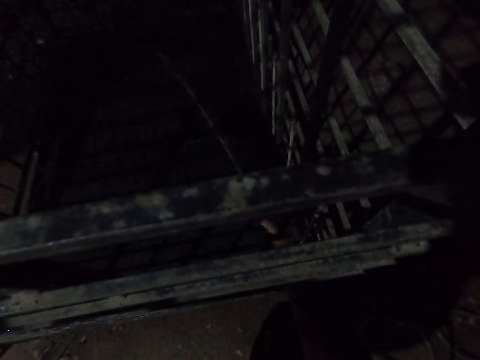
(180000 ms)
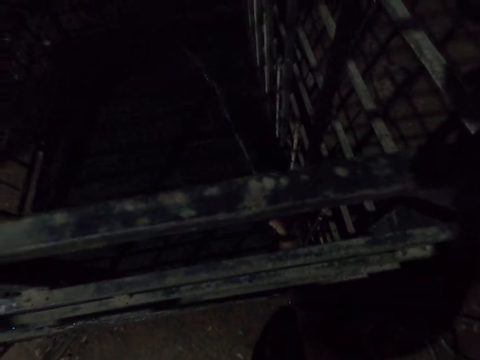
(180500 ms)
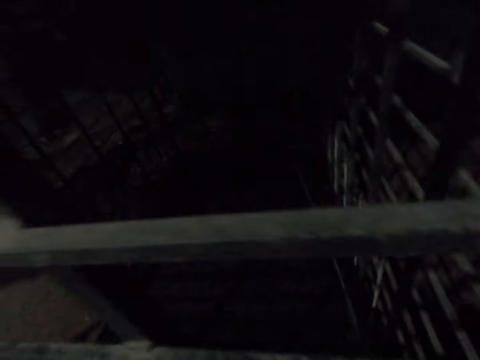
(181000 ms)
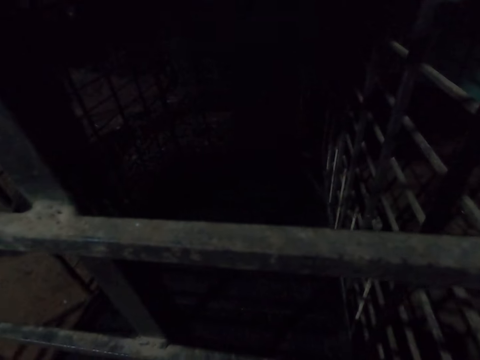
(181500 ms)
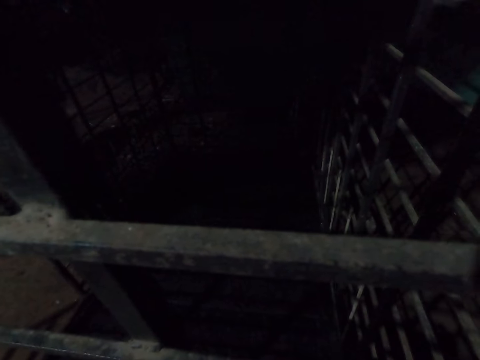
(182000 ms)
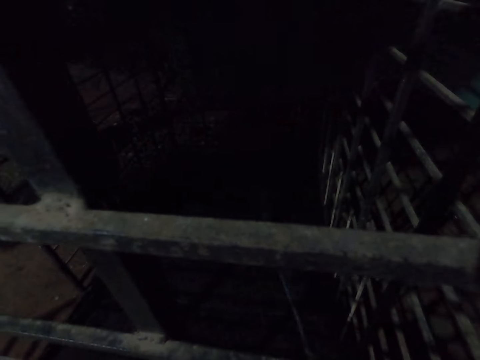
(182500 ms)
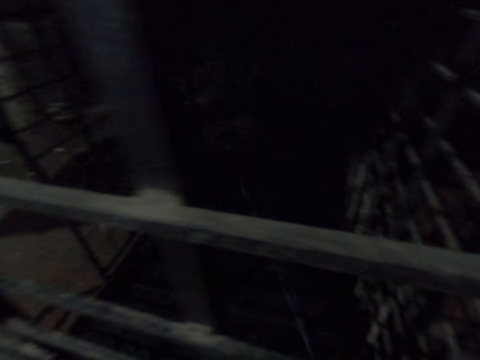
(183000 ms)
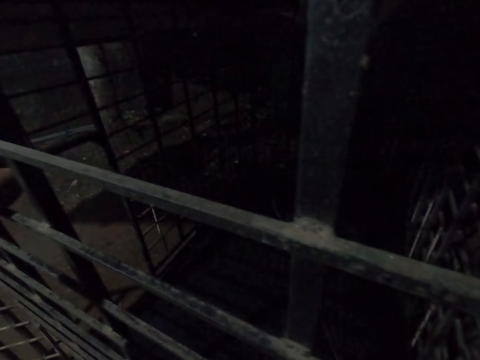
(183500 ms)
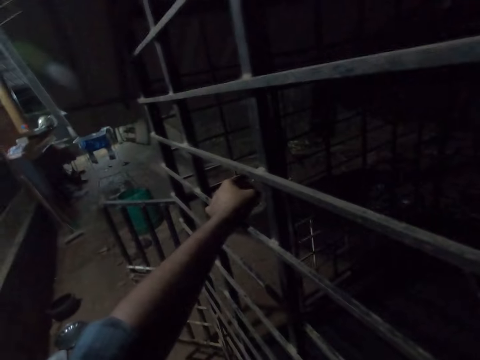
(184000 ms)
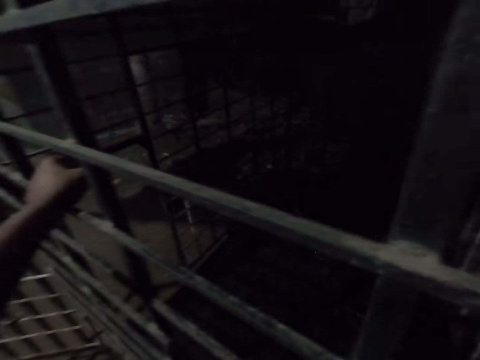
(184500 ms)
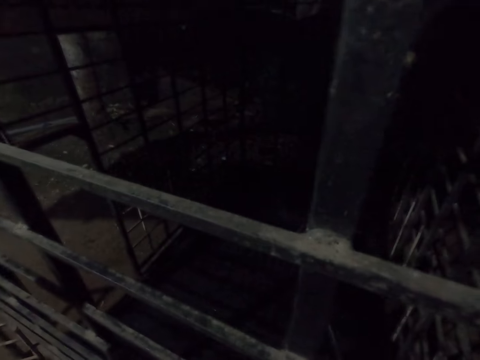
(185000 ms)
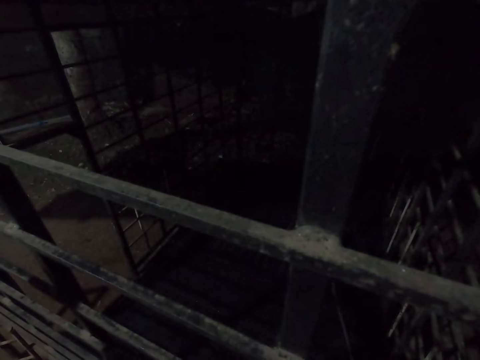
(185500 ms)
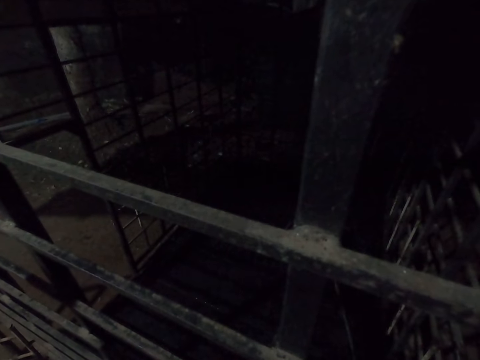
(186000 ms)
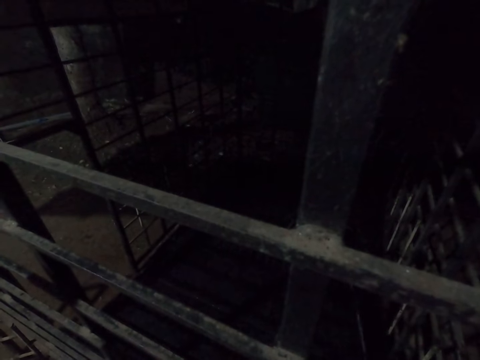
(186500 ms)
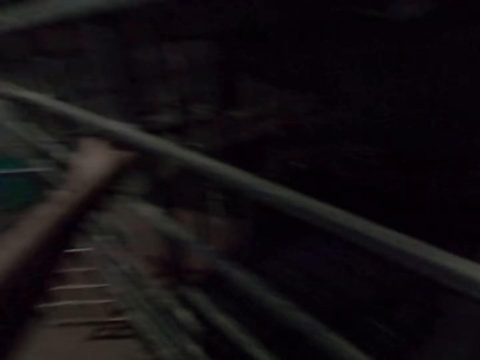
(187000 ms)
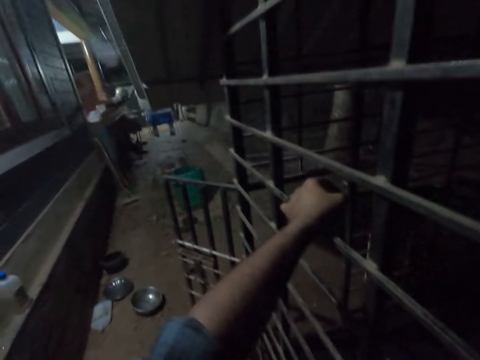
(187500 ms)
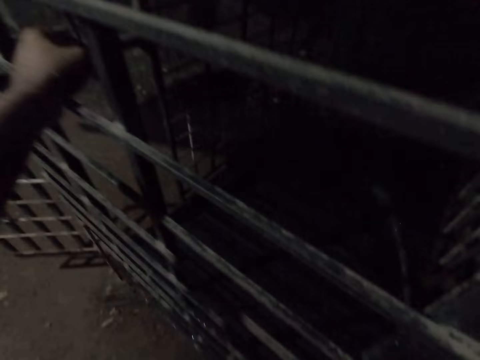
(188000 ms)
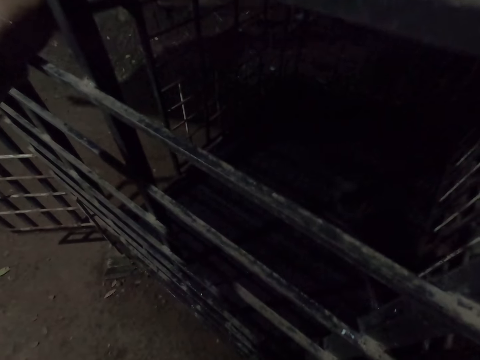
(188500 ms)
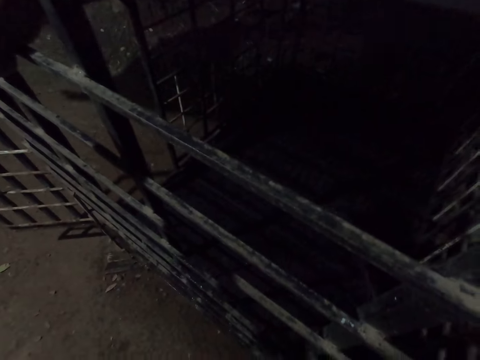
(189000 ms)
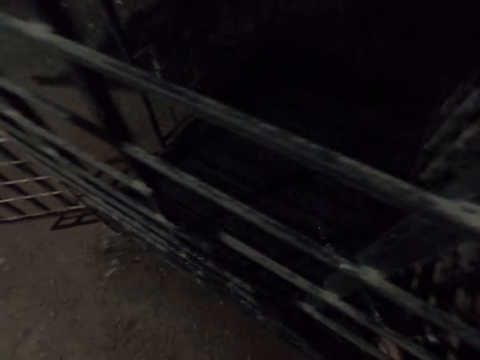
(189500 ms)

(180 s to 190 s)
The camera wearer responds to someone calling. They look into a kennel. They hold the kennel. They look into the kennel. They look through a corridor.

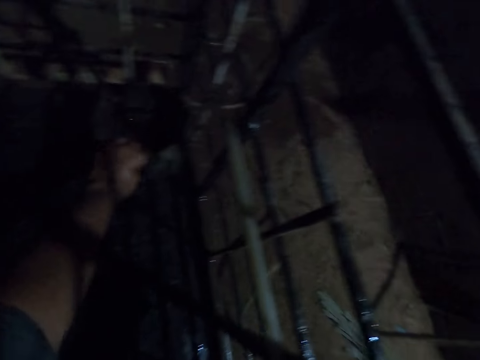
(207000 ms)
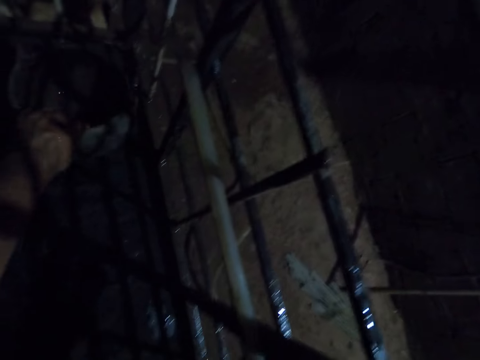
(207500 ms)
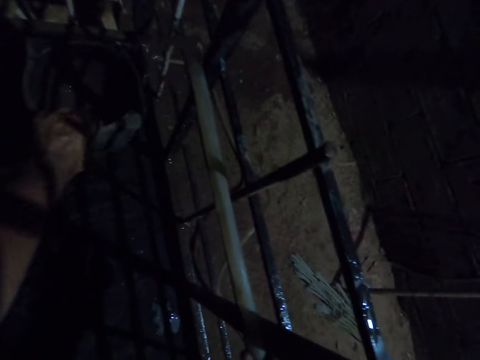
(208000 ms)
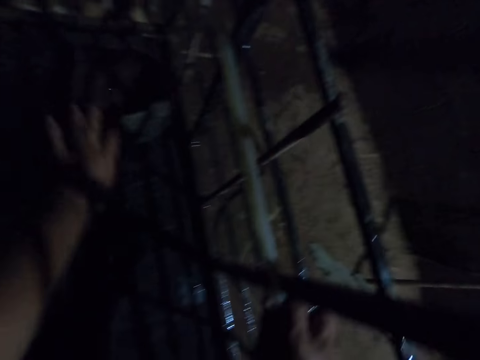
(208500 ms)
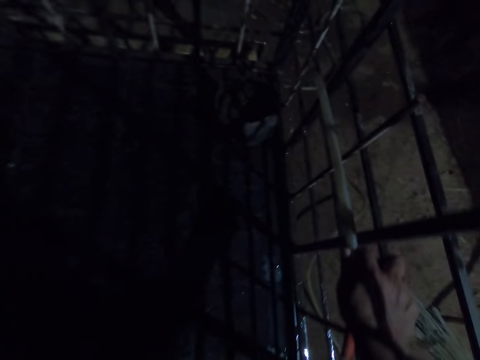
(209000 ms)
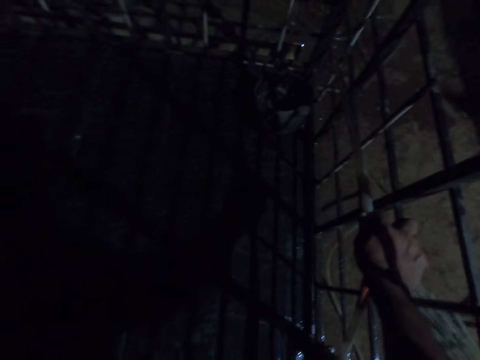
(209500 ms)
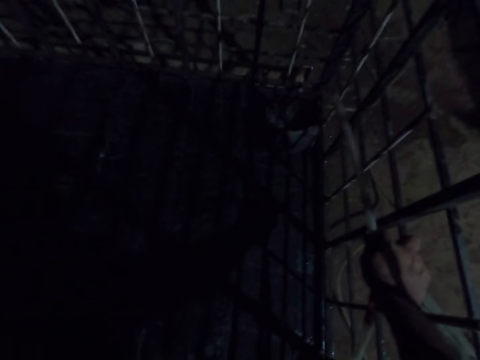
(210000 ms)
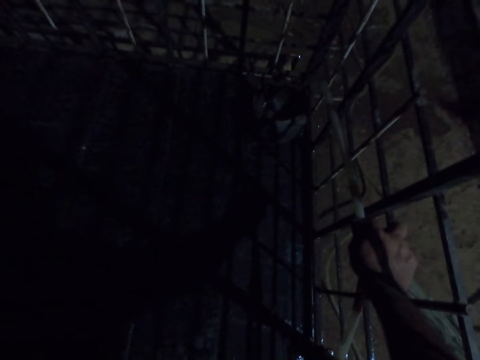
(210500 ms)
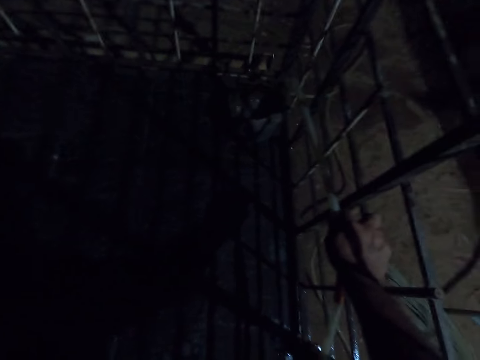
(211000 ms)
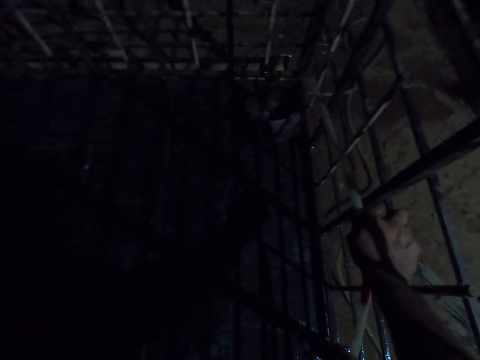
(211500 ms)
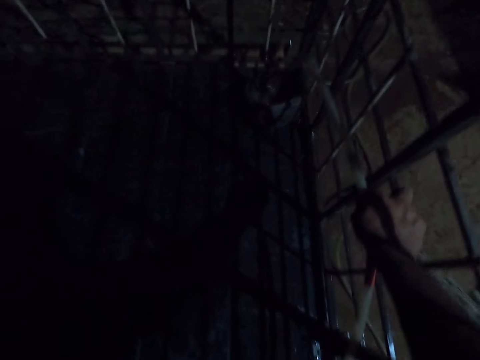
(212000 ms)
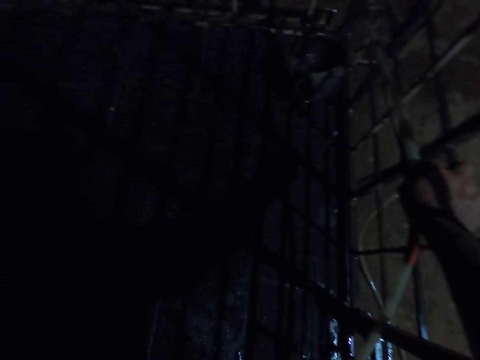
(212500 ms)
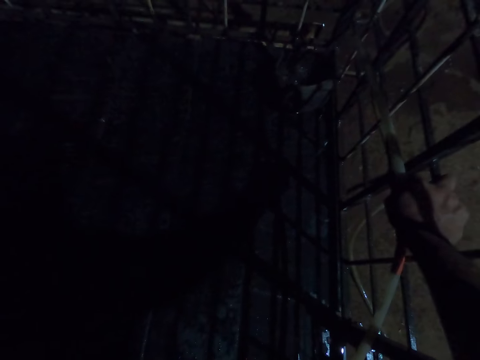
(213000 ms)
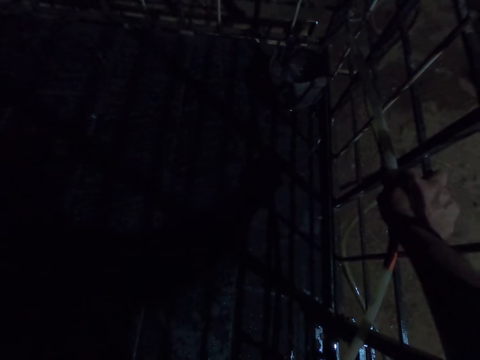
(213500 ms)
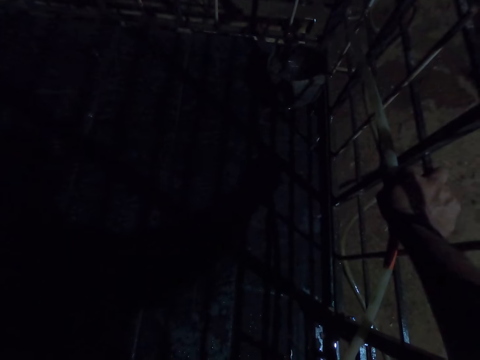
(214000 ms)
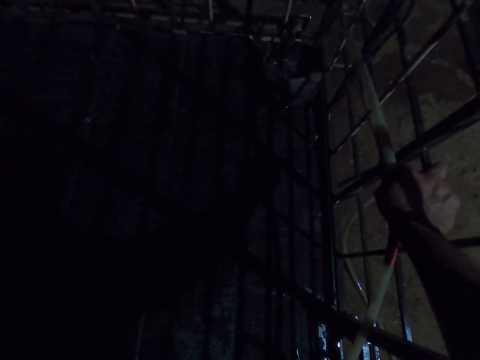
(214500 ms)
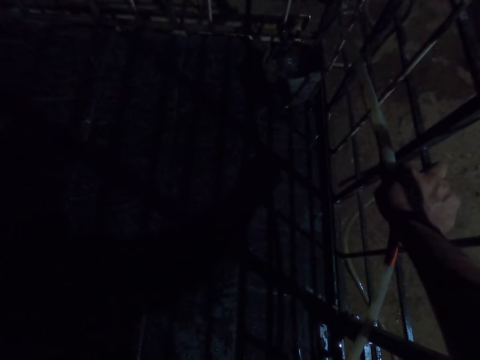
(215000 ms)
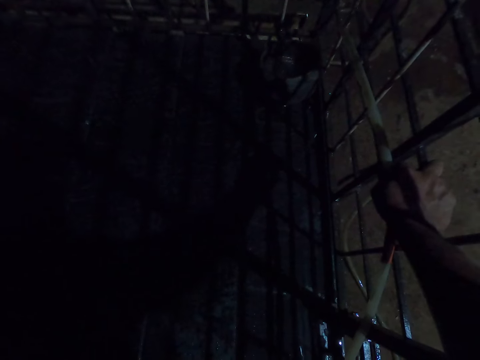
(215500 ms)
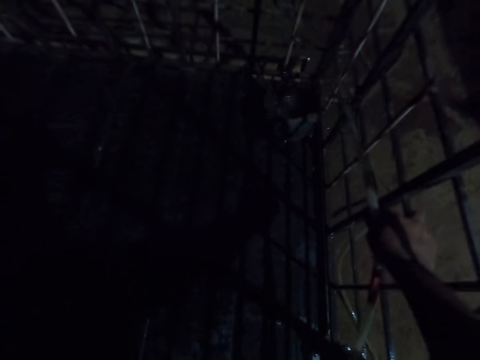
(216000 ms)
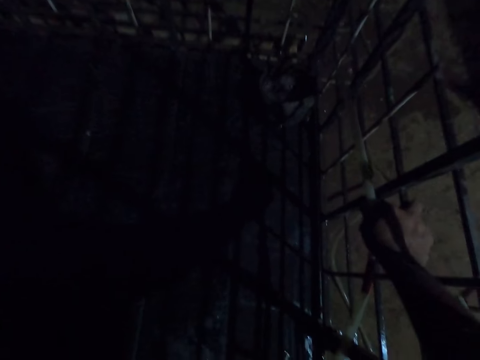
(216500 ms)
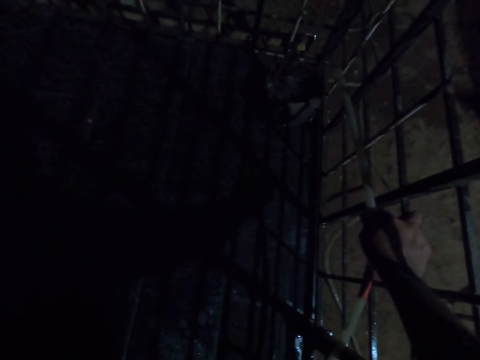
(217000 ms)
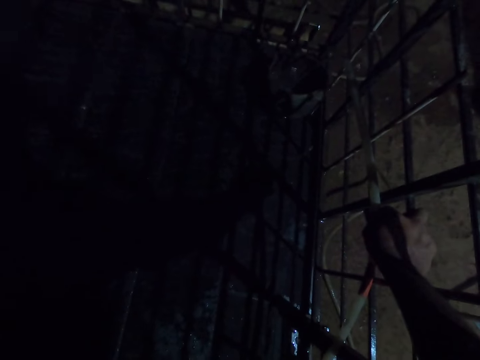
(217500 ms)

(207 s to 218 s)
The camera wearer puts a pot on the floor of a kennel. They fill the pot with water.

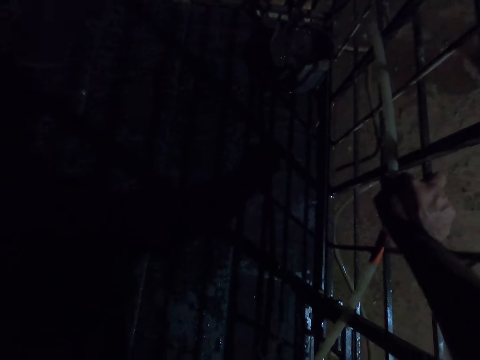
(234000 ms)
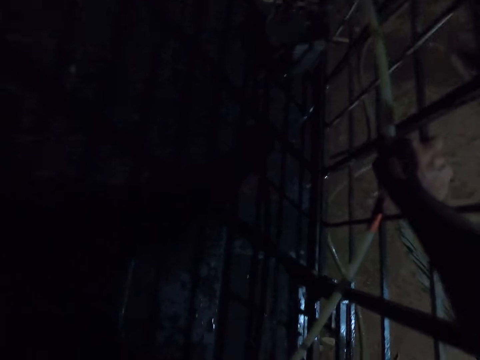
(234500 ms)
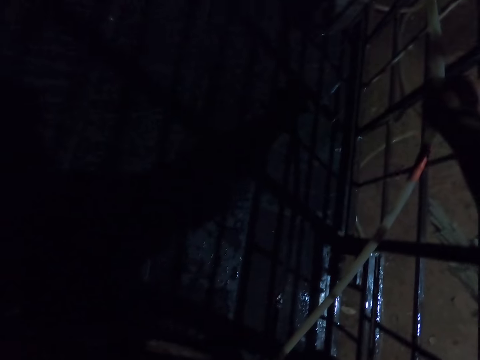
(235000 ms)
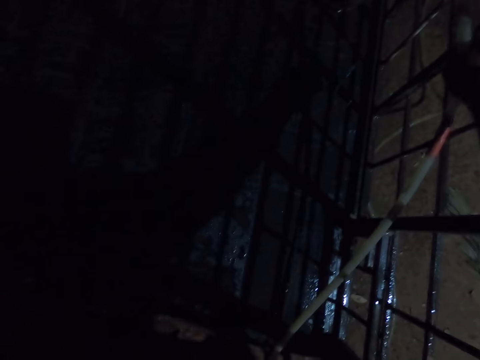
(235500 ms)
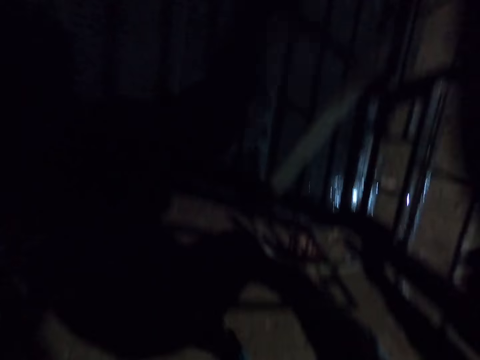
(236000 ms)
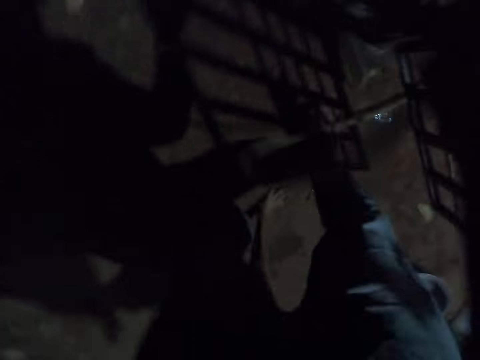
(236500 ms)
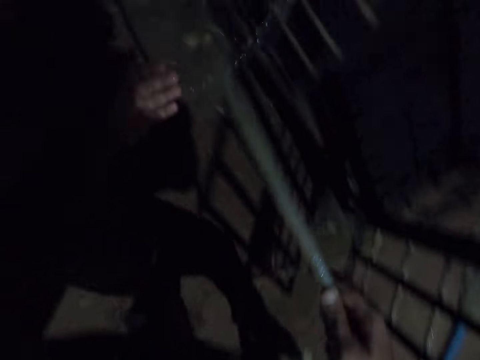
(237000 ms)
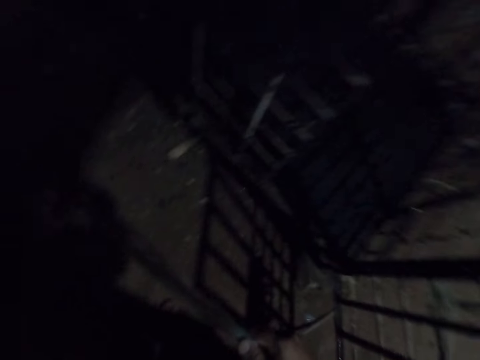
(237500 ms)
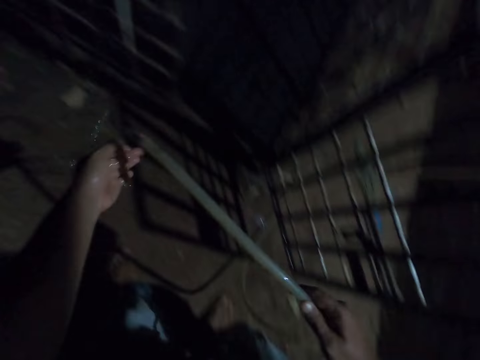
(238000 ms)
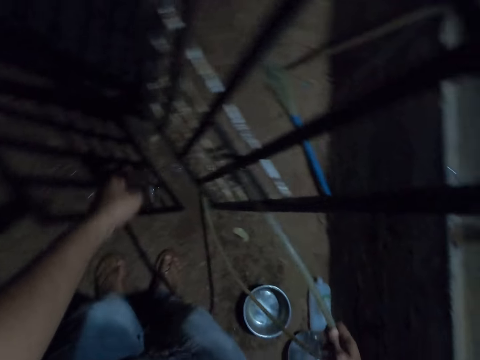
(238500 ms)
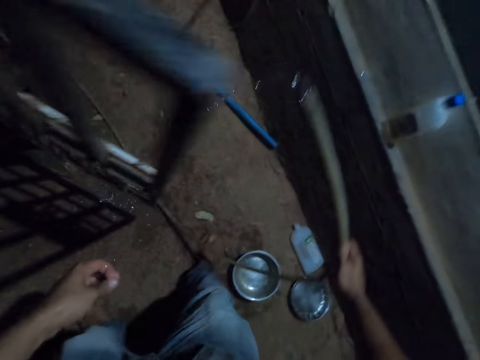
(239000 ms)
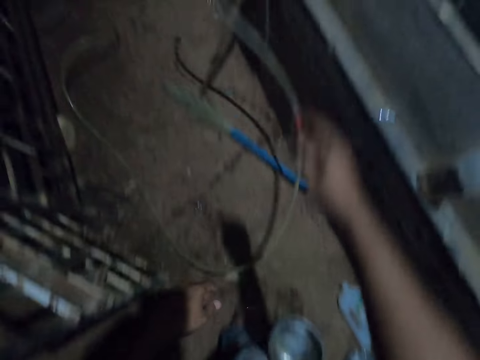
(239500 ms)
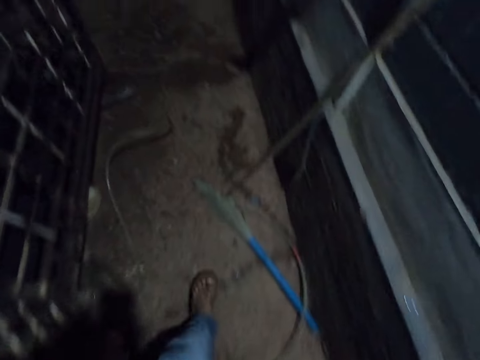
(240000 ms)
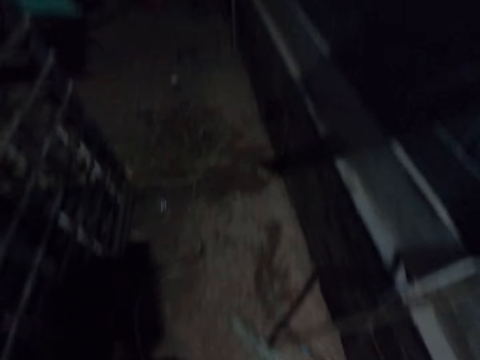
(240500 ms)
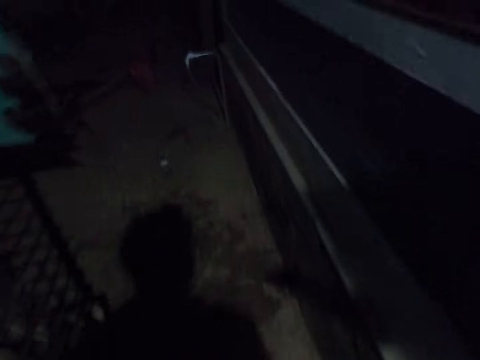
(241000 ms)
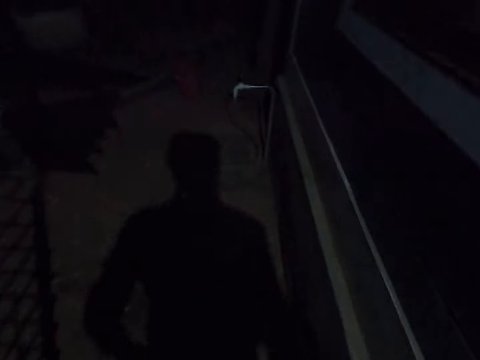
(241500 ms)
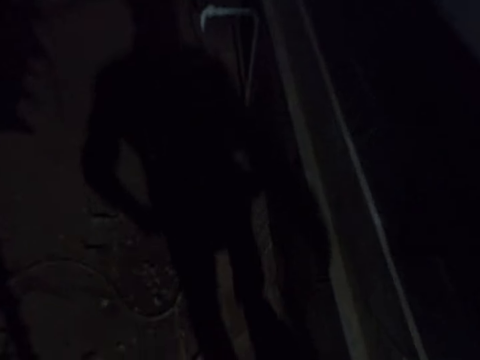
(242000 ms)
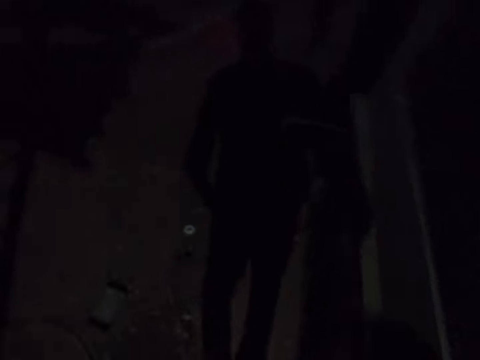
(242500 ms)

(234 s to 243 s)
The camera wearer looks at water flowing on the ground. They stare at the kennel. They move backwards. They wash the hand. They hold a pipe. They walk around. They throw the hosepipe. They walk towards the tap. They walk on a corridor.
